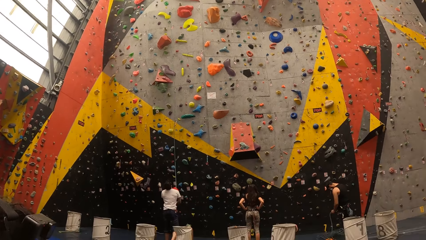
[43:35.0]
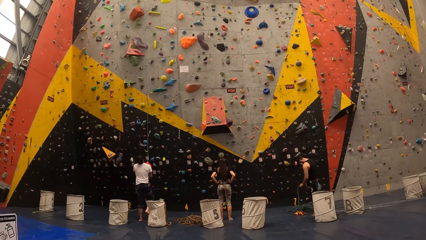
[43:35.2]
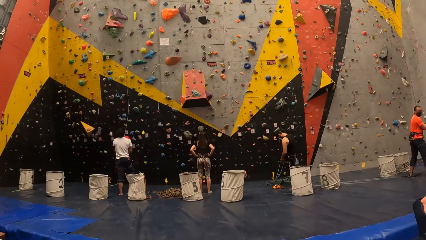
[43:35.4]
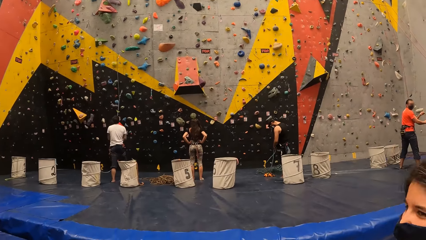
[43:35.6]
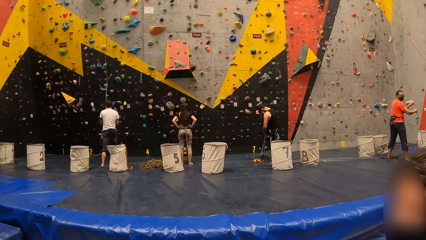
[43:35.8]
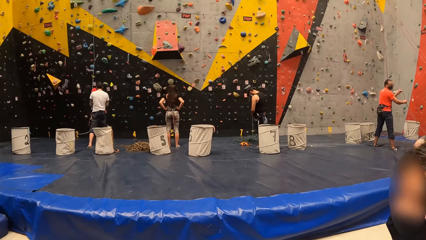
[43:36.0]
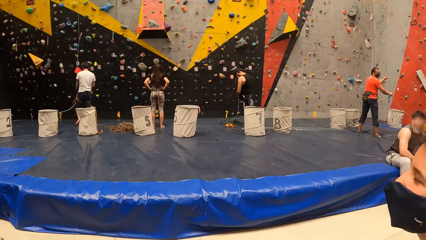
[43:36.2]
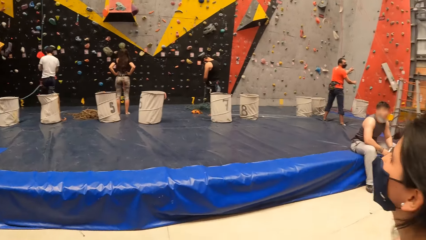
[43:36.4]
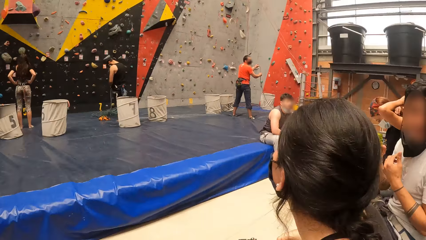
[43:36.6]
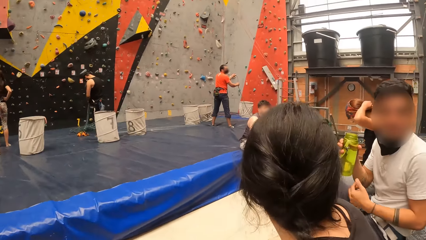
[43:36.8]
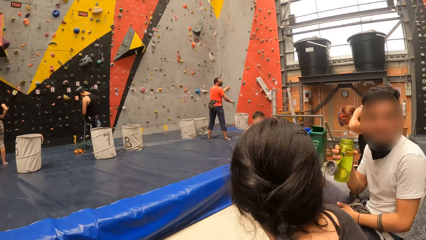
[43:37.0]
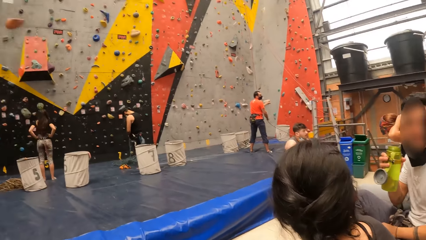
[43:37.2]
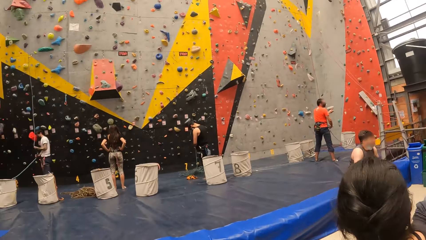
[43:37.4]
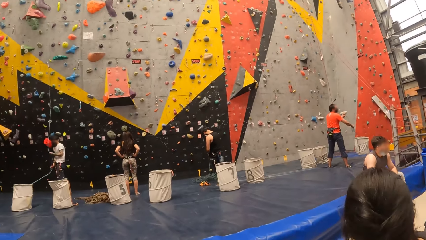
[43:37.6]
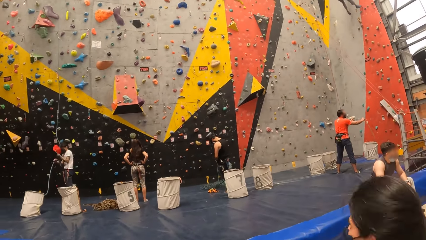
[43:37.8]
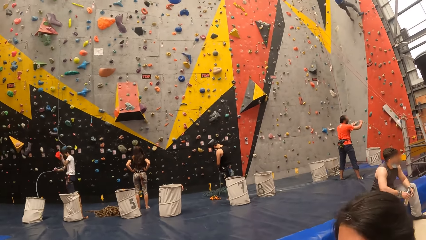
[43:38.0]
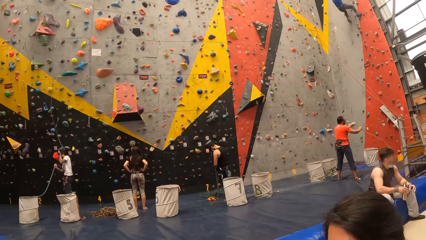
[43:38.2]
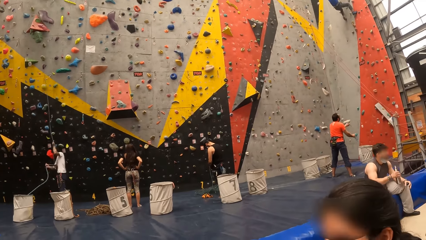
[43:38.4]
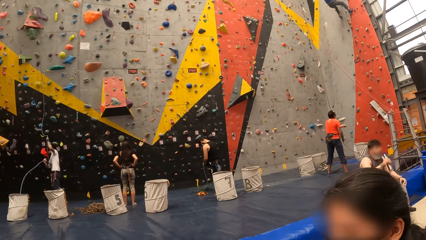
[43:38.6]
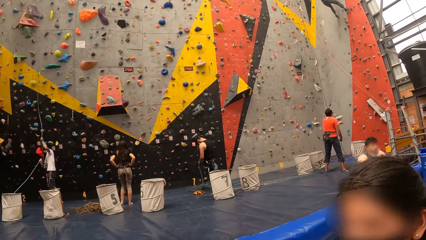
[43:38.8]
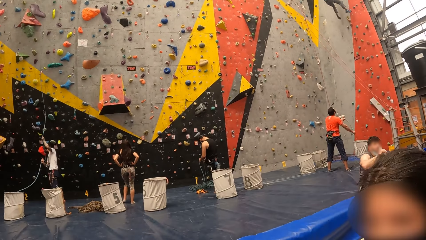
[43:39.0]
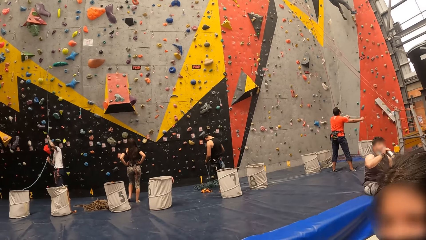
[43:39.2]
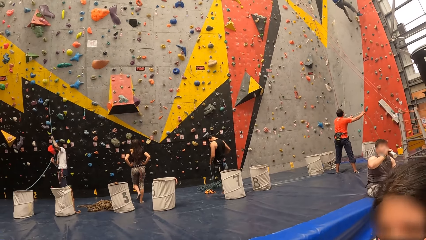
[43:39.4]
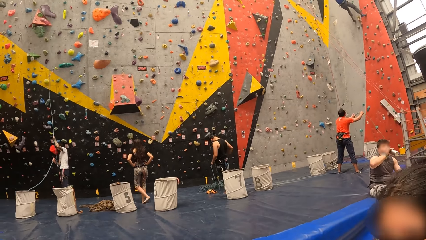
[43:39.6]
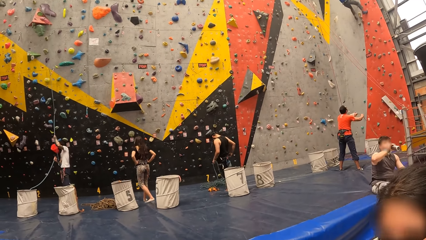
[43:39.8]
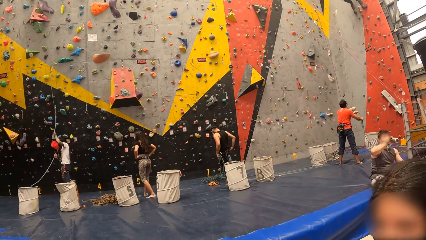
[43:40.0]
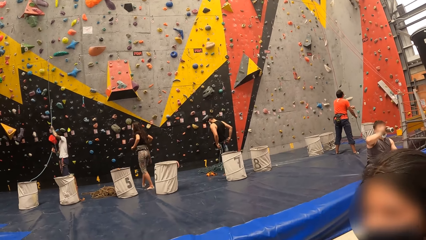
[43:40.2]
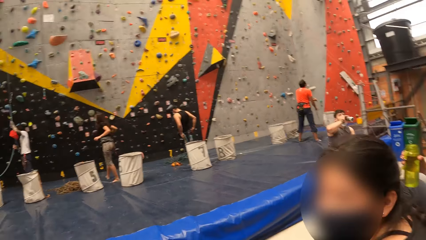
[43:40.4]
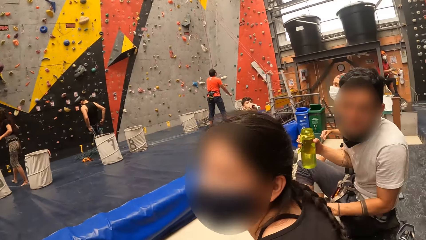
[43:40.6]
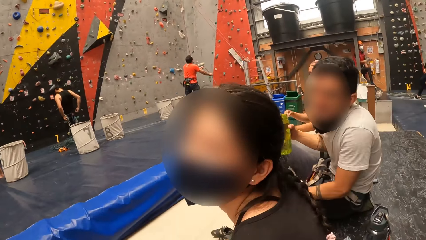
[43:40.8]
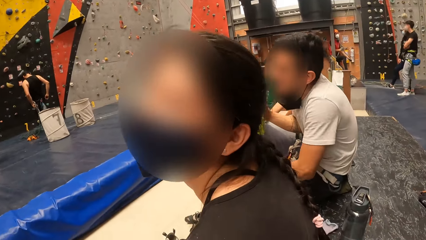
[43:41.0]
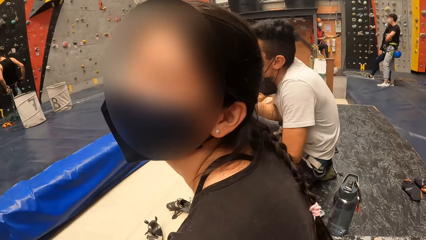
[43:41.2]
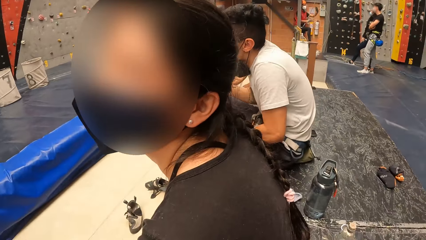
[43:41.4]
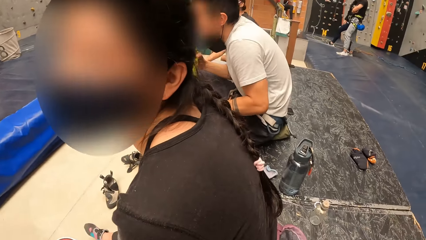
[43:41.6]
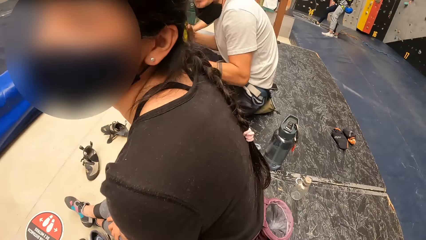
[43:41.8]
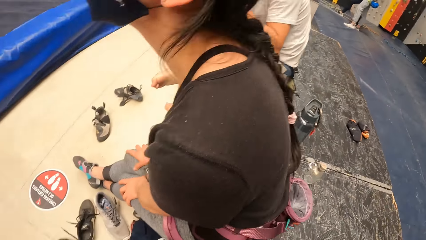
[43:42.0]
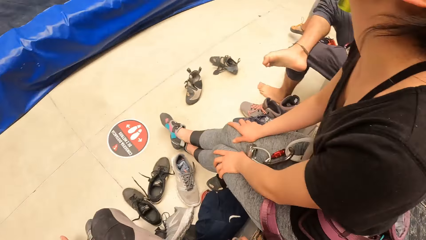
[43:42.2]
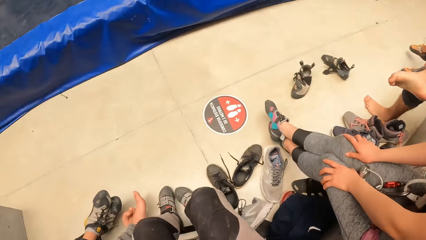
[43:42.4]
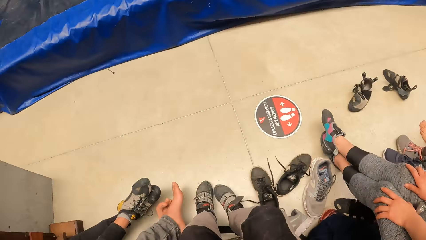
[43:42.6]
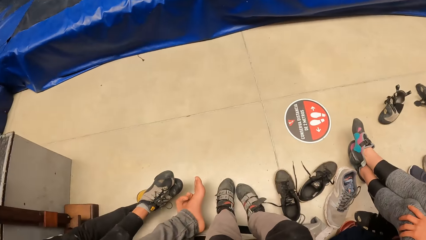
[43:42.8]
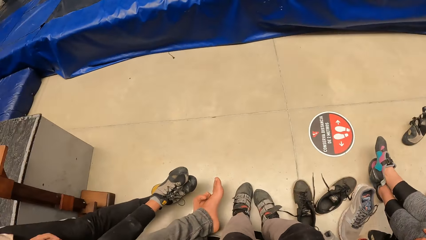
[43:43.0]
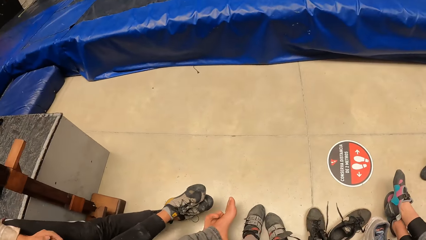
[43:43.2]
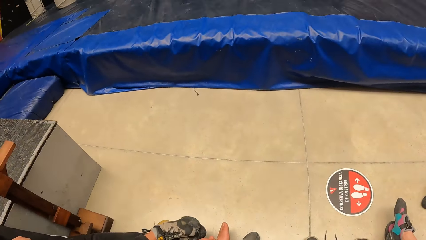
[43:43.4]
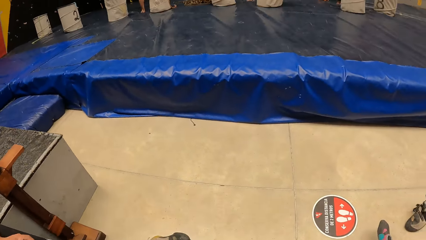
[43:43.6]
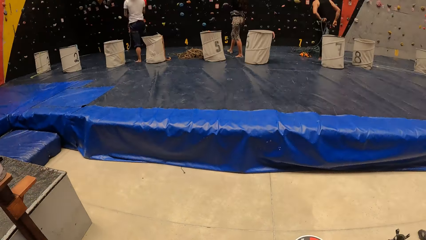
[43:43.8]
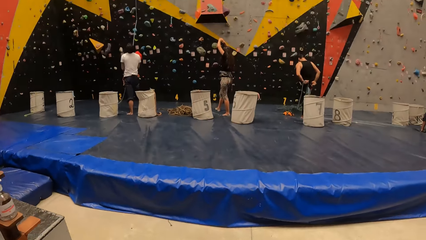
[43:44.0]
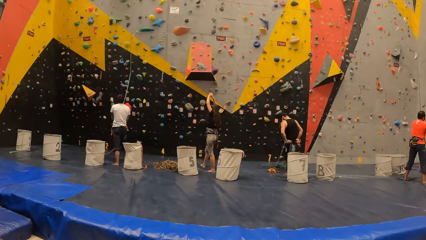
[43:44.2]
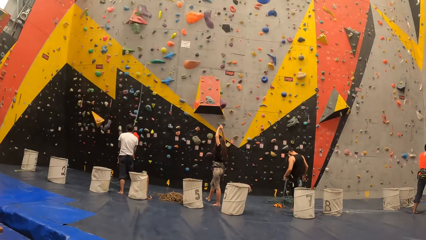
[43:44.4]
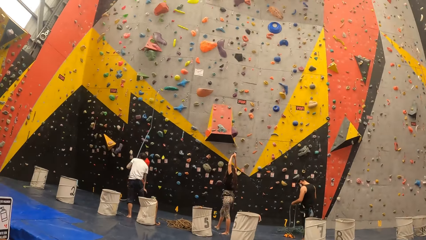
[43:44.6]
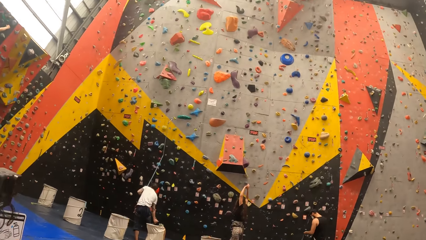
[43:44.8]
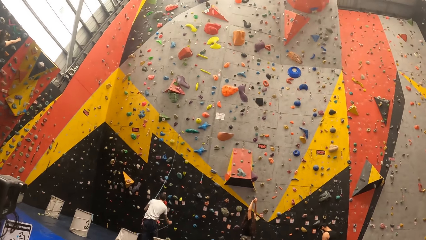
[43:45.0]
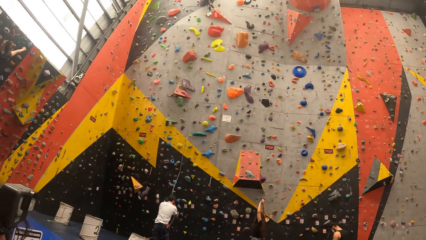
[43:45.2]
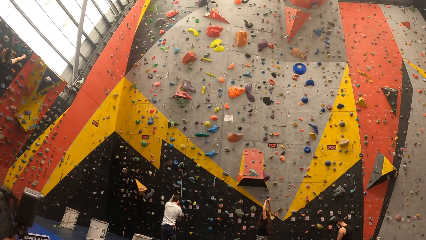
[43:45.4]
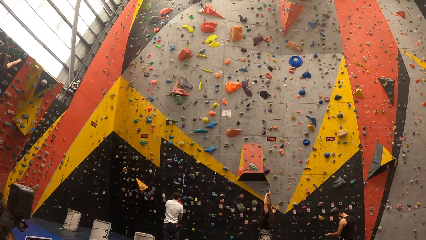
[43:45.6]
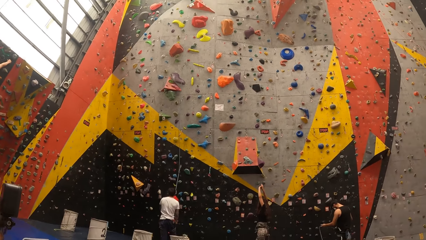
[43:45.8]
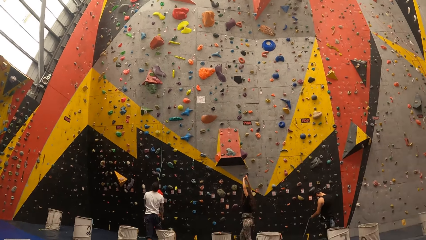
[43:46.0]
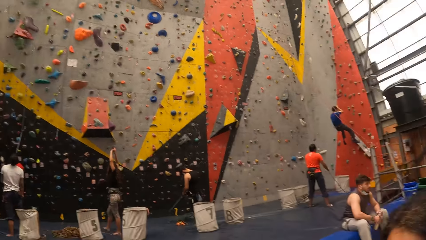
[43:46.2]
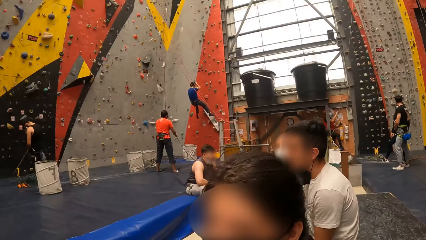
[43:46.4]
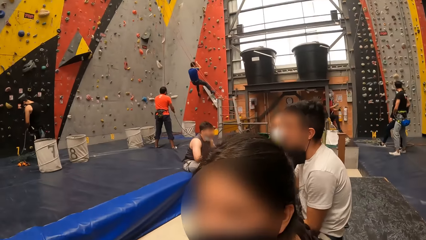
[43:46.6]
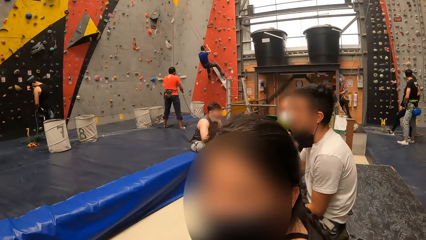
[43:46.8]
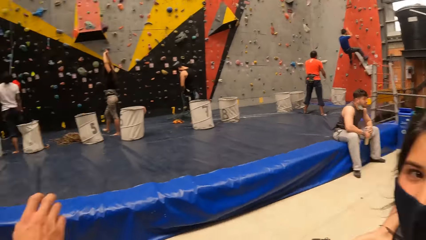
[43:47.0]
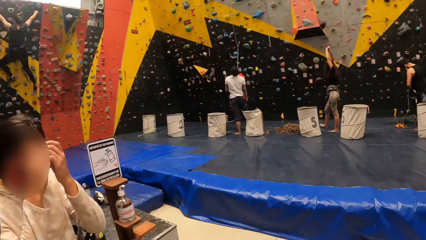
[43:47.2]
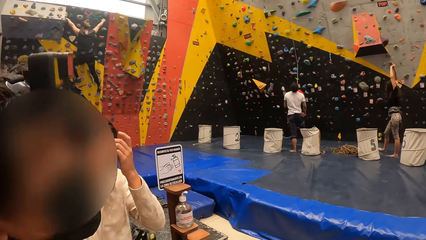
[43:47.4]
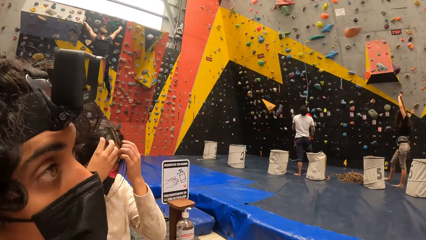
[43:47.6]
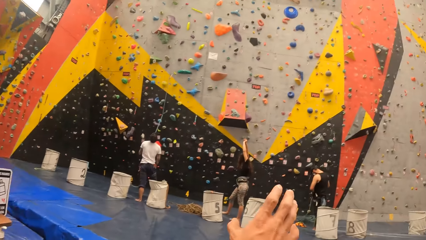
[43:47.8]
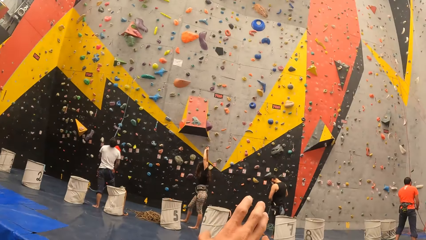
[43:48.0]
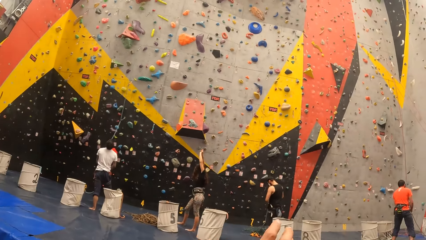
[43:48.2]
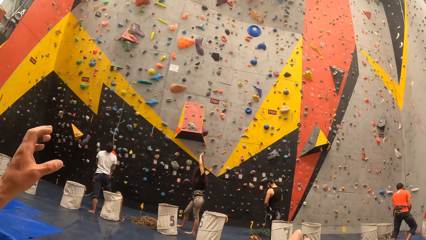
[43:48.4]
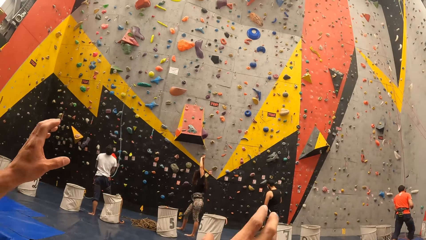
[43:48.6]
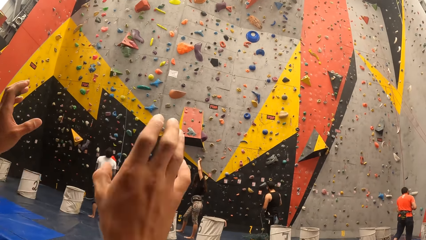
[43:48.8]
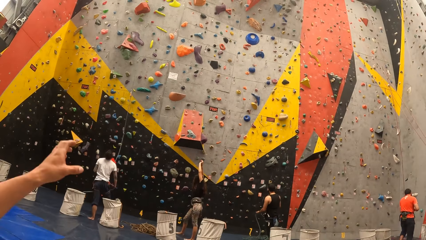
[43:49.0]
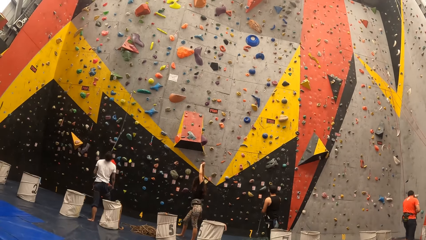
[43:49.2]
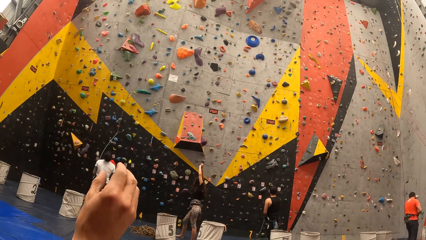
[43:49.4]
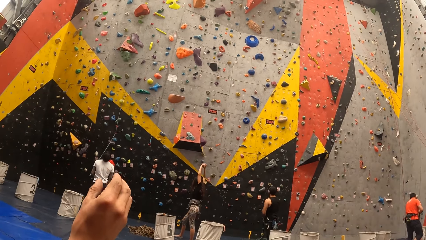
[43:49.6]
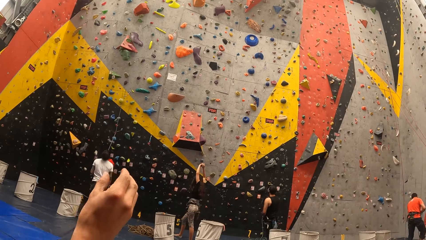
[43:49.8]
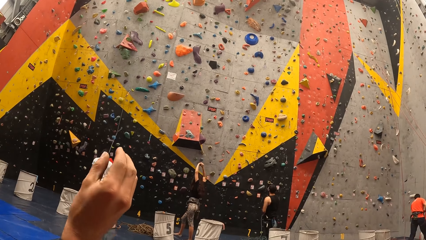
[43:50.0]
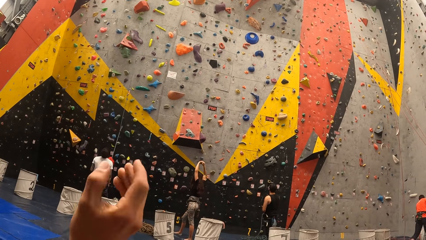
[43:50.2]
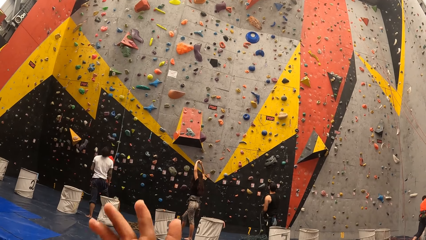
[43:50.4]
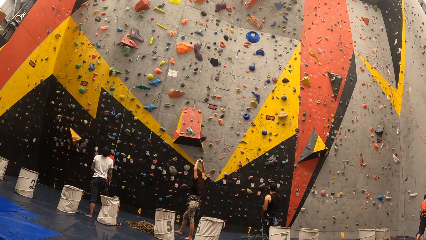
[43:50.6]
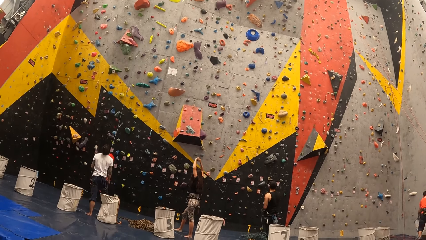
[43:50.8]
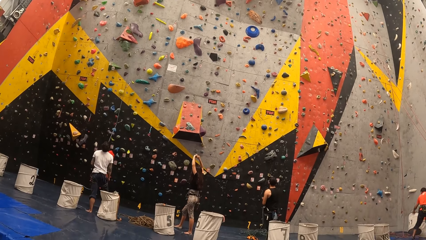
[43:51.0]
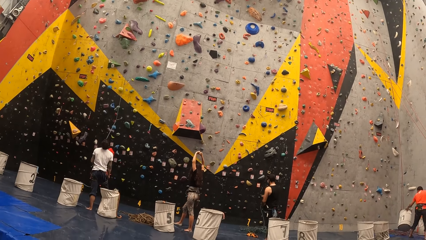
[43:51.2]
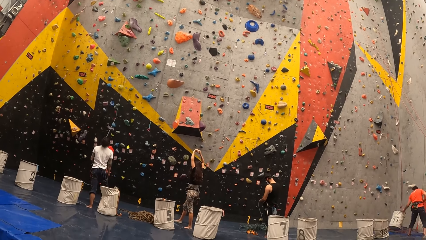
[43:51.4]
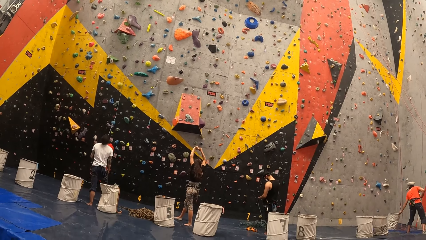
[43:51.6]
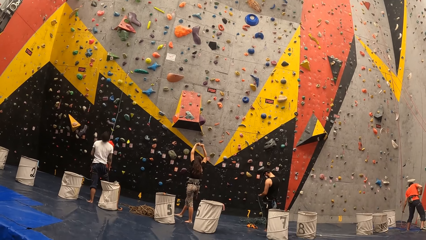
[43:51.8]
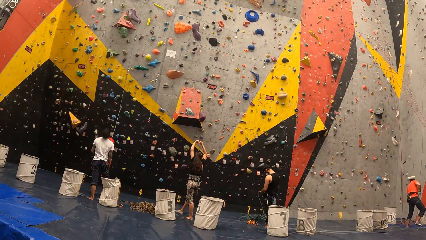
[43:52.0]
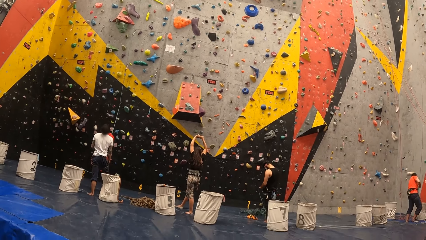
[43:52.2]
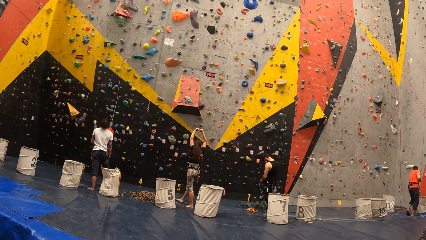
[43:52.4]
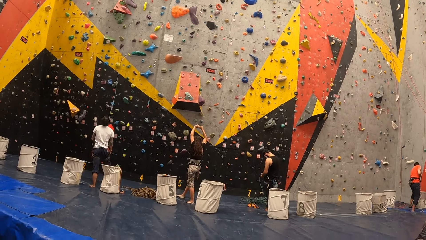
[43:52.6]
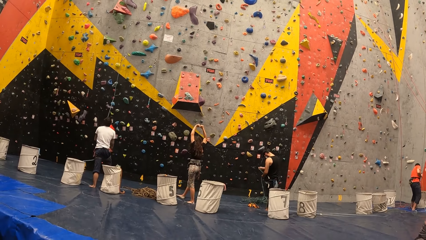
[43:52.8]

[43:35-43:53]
A man talks to another man. A third man talks to the first man. The camera wearer looks around the room, lifts the hand and moves the hands. A fourth man holds the rope. A fifth man stretches the hand. A sixth man looks up on the wall.
